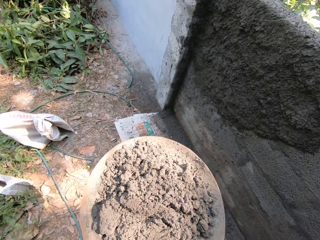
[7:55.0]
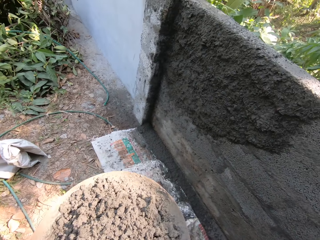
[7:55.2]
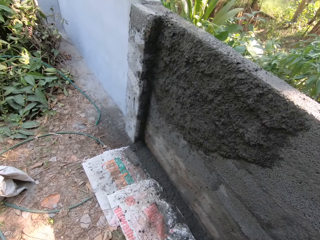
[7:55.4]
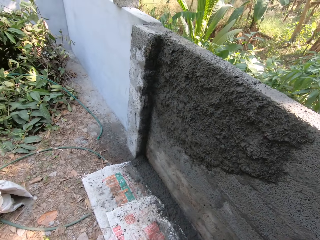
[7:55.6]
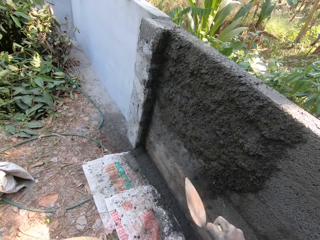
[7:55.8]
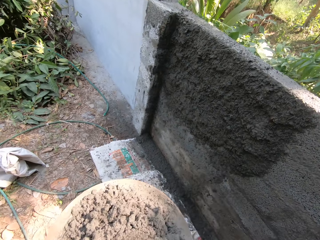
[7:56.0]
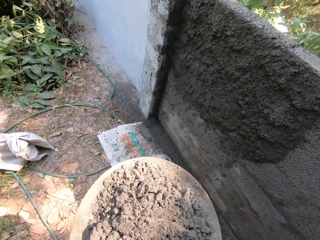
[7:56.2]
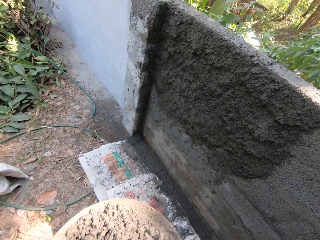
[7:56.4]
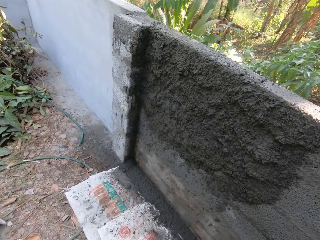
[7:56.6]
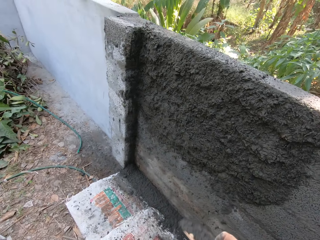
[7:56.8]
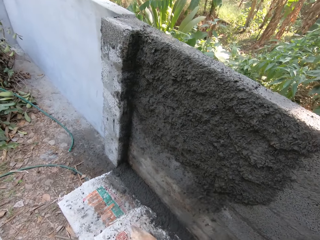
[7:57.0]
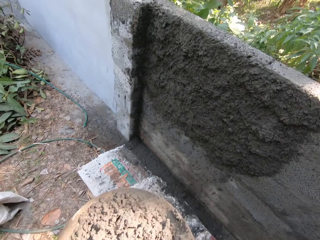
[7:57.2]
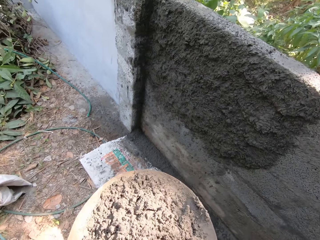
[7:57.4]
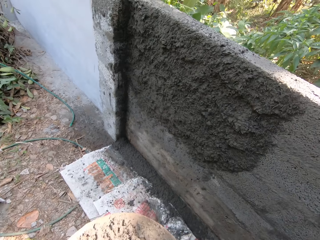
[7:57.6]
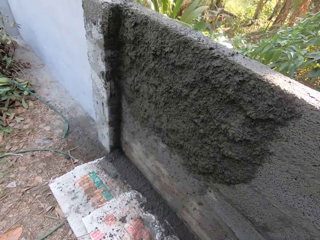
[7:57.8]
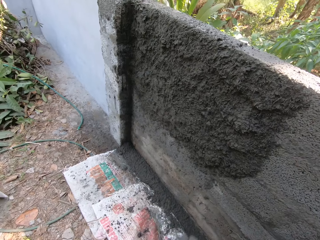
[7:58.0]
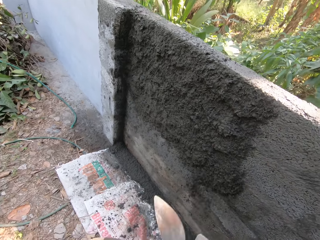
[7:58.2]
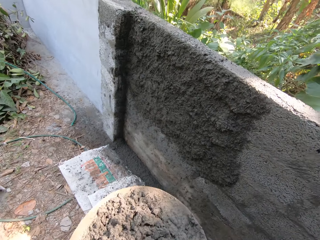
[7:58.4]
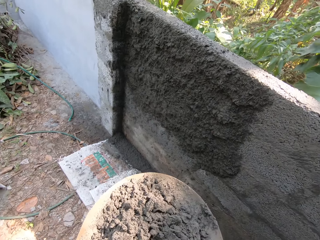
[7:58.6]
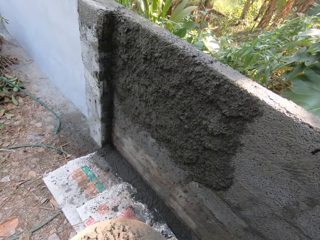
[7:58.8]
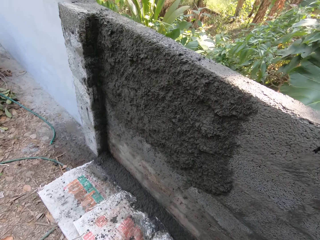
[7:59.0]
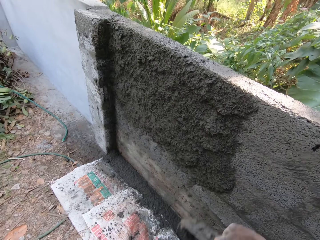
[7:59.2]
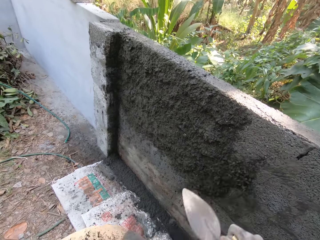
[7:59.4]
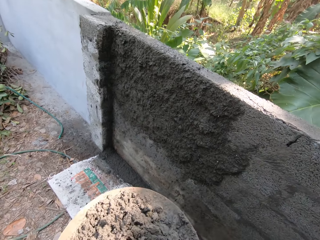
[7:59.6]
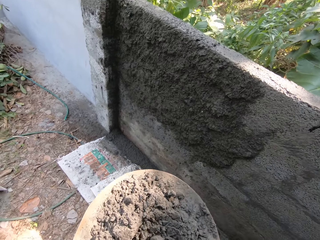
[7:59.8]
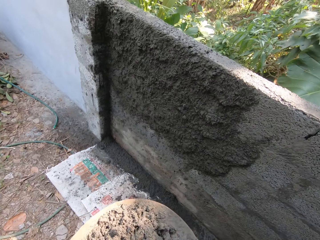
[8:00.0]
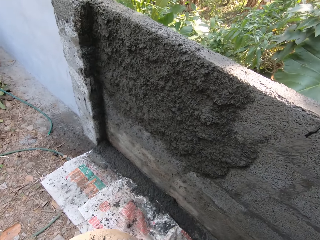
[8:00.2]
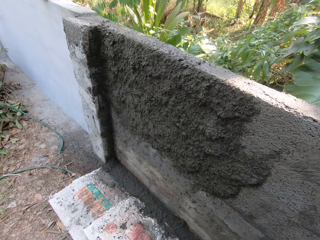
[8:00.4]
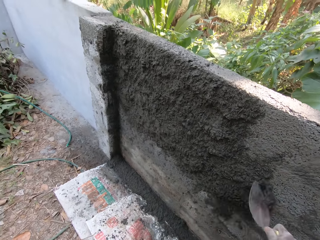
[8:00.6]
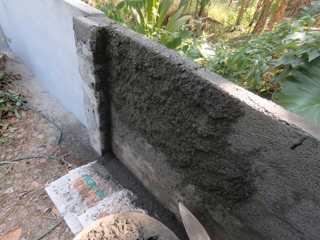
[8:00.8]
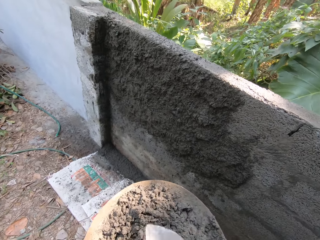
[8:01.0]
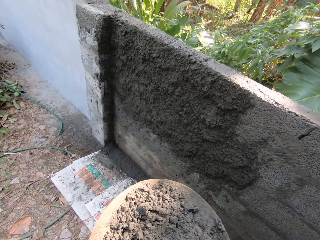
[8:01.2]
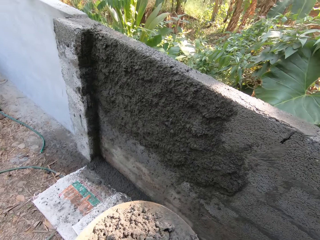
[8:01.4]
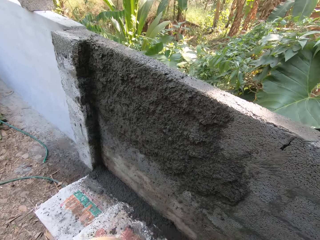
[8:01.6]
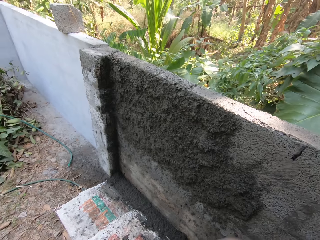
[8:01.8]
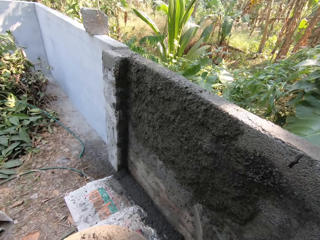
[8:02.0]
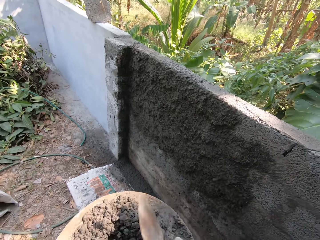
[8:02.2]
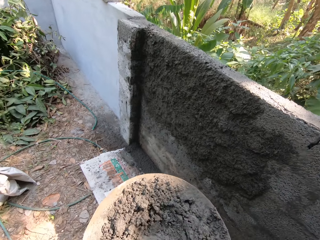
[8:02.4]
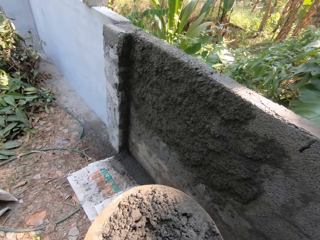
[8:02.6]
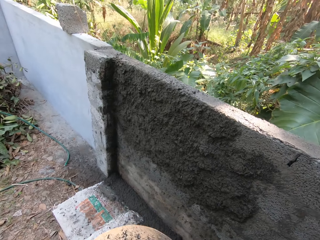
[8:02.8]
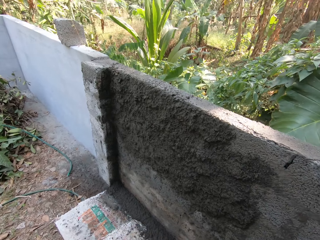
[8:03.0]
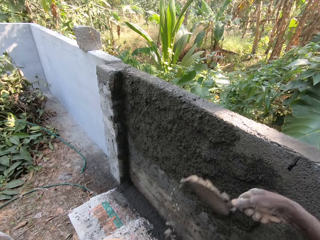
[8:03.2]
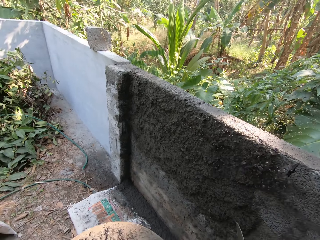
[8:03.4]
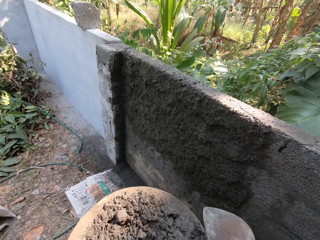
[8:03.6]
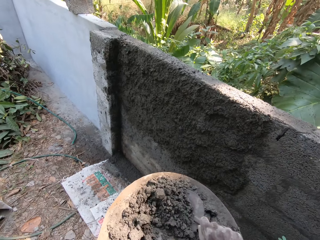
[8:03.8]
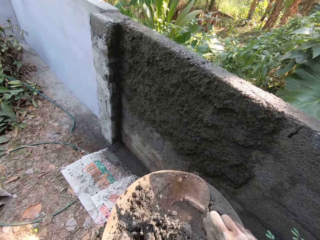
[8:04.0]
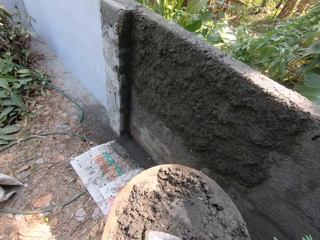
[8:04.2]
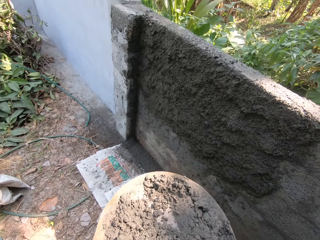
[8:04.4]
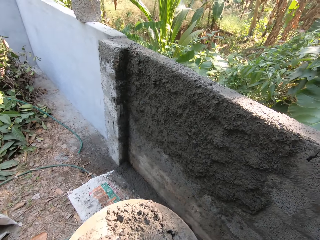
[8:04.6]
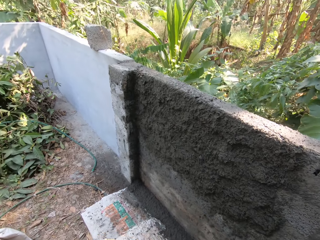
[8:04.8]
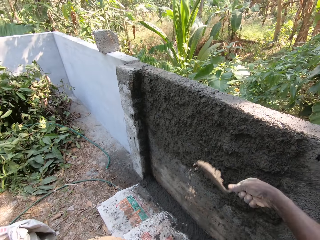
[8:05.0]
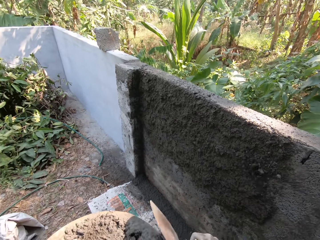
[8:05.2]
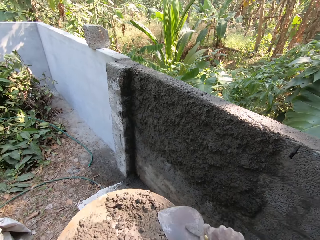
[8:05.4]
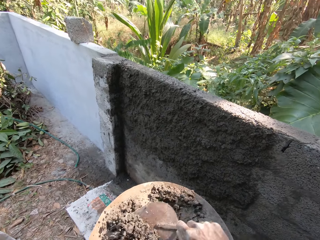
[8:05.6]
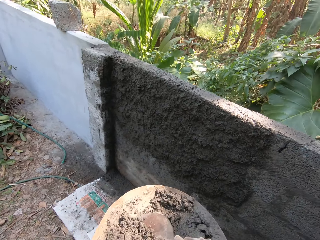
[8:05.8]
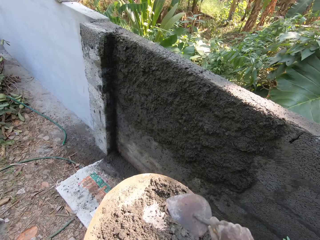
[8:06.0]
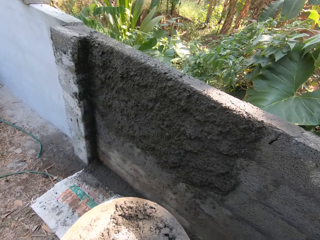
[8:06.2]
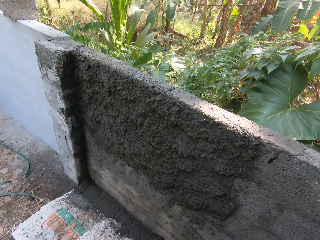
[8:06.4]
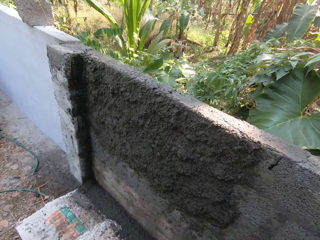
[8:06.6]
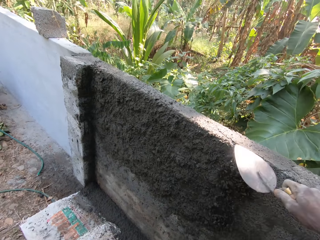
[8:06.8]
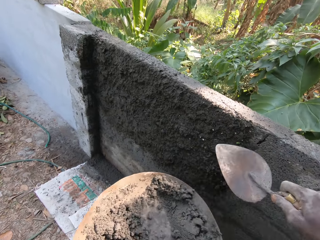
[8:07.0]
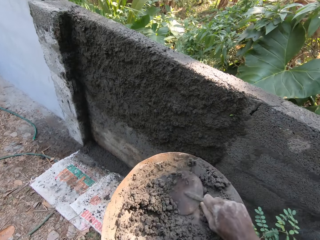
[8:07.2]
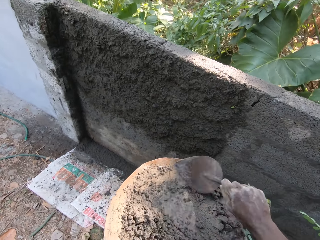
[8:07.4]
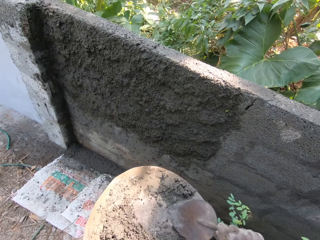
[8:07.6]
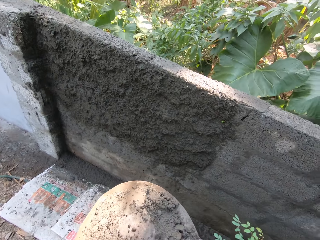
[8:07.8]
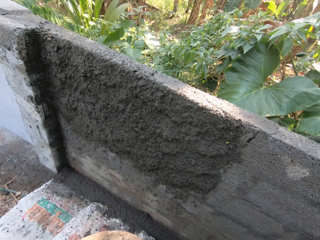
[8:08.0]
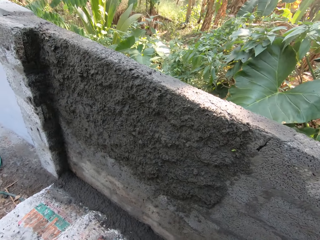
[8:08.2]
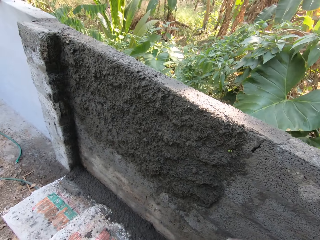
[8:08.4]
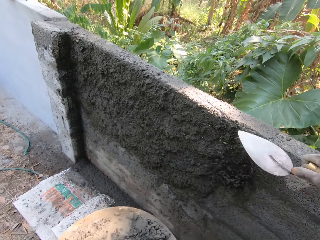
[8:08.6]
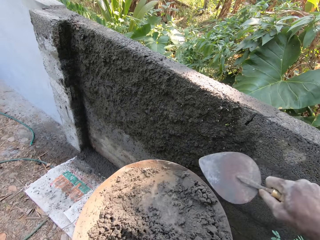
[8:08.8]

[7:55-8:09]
The camera wearer scoops the mortar from the head pan with the trowel in his right hand. He pours the mortar on the wall with the trowel in his right hand. He scoops the mortar from the head pan with the trowel in his right hand. He pours the mortar on the wall with the trowel in his right hand. He scoops the mortar from the head pan with the trowel in his right hand. He pours the mortar on the wall with the trowel in his right hand. He scoops the mortar from the head pan with the trowel in his right hand. He pours the mortar on the wall with the trowel in his right hand. He scoops the mortar from the head pan with the trowel in his right hand. He pours the mortar on the wall with the trowel in his right hand. He scoops the mortar from the head pan with the trowel in his right hand. He pours the mortar on the wall with the trowel in his right hand. He scoops the mortar from the head pan with the trowel in his right hand. He pours the mortar on the wall with the trowel in his right hand. He scoops the mortar from the head pan with the trowel in his right hand. He pours the mortar on the wall with the trowel in his right hand. He scoops the mortar from the head pan with the trowel in his right hand. He pours the mortar on the wall with the trowel in his right hand. He scoops the mortar from the head pan with the trowel in his right hand.

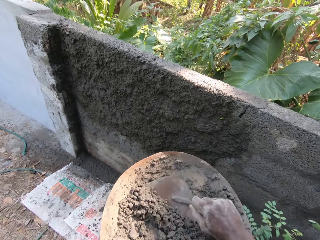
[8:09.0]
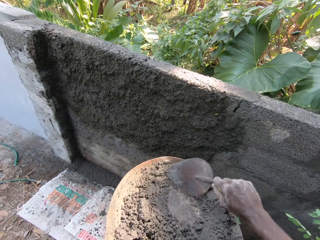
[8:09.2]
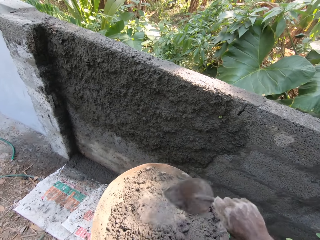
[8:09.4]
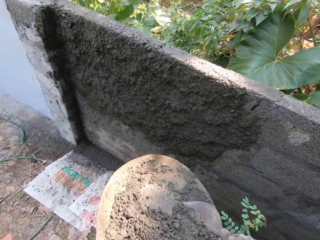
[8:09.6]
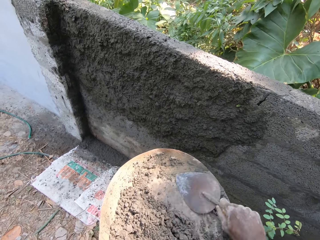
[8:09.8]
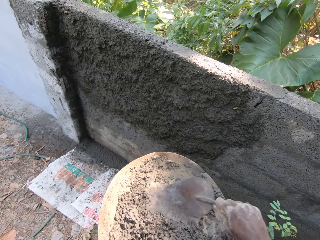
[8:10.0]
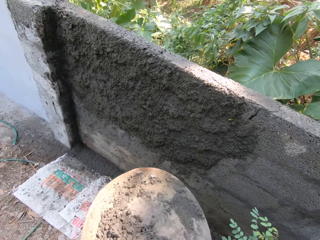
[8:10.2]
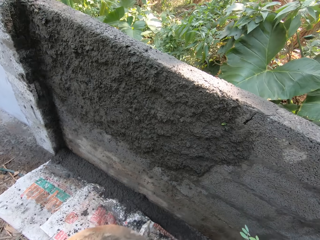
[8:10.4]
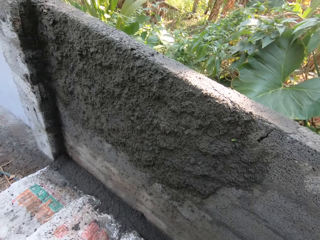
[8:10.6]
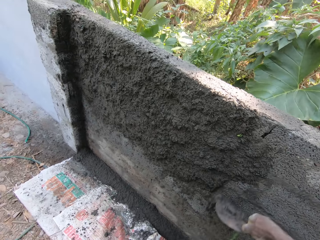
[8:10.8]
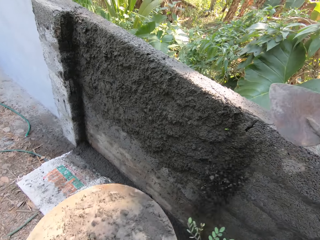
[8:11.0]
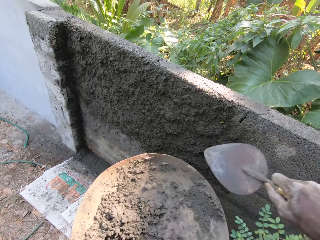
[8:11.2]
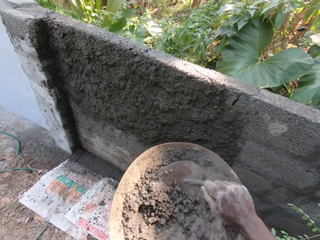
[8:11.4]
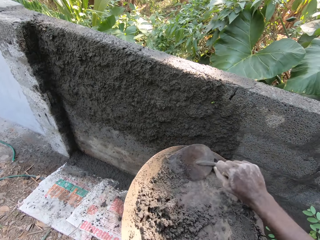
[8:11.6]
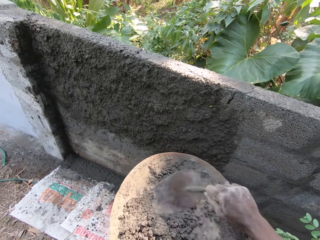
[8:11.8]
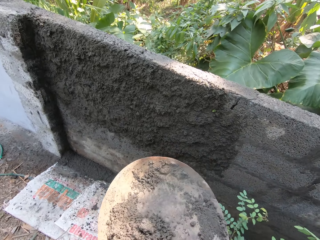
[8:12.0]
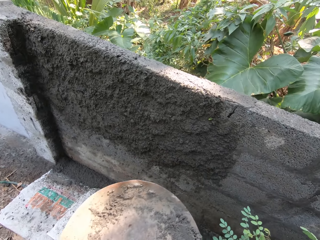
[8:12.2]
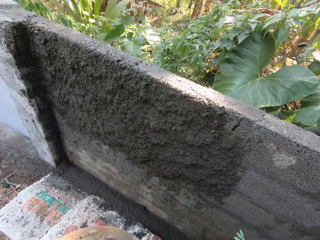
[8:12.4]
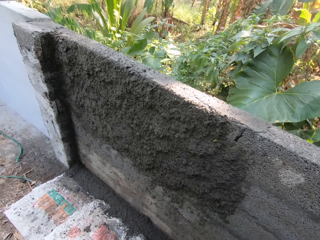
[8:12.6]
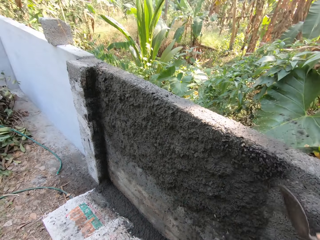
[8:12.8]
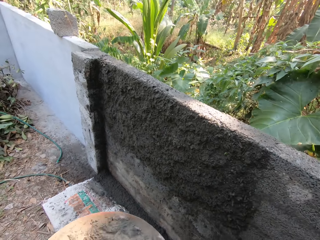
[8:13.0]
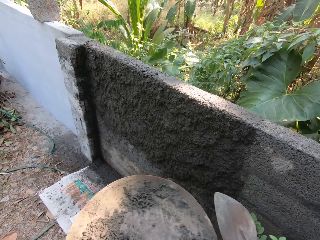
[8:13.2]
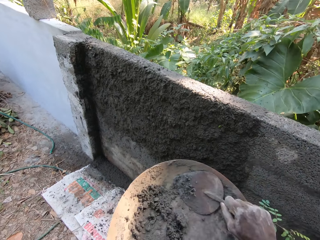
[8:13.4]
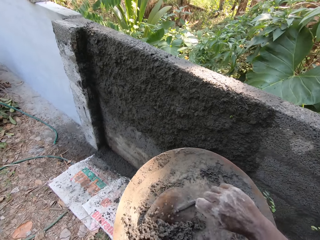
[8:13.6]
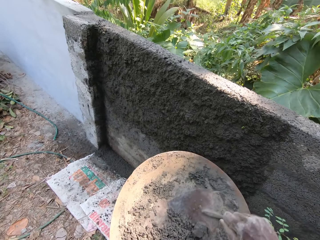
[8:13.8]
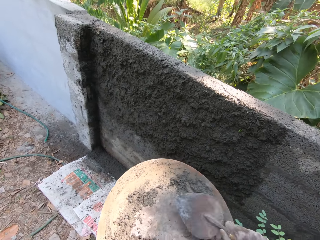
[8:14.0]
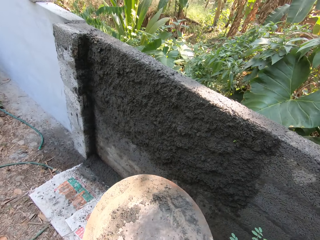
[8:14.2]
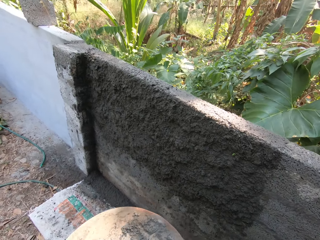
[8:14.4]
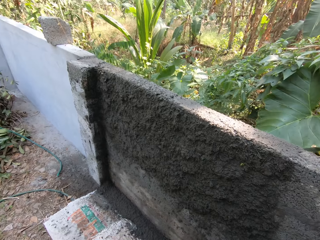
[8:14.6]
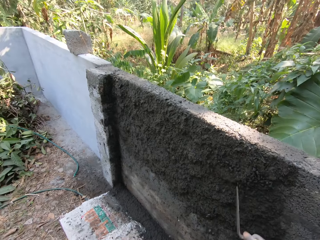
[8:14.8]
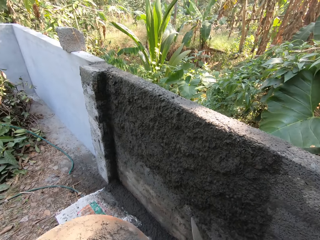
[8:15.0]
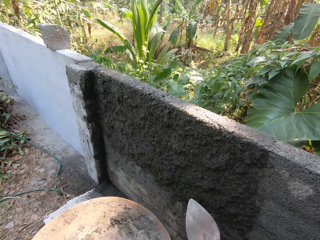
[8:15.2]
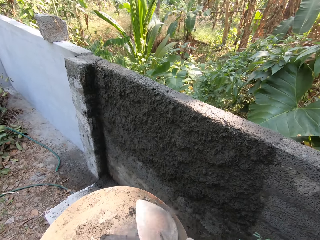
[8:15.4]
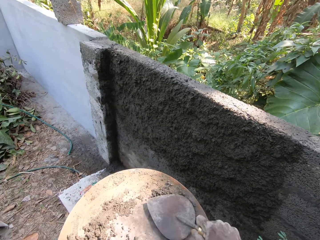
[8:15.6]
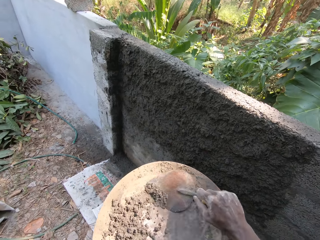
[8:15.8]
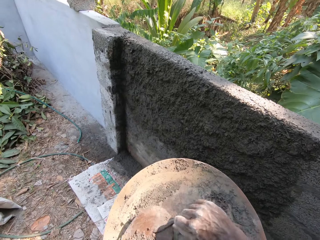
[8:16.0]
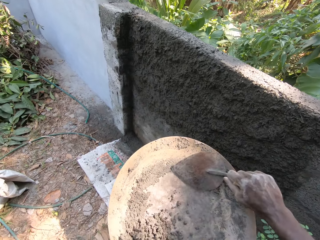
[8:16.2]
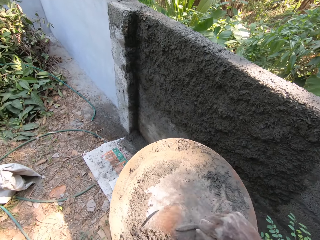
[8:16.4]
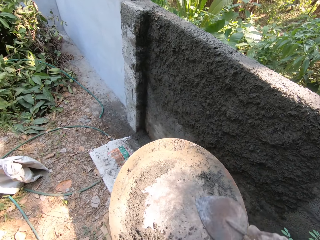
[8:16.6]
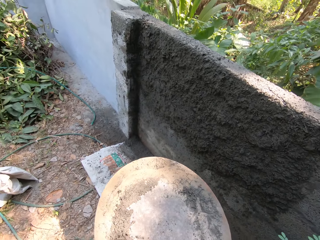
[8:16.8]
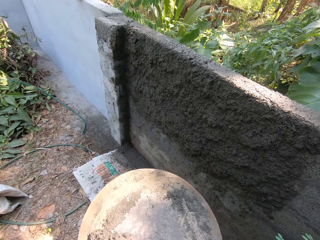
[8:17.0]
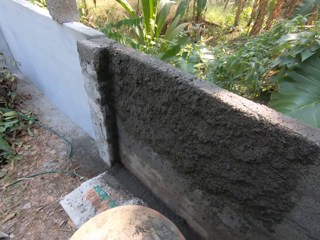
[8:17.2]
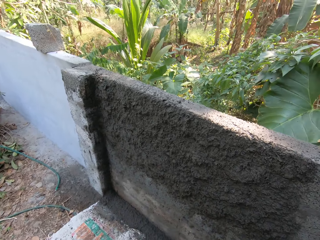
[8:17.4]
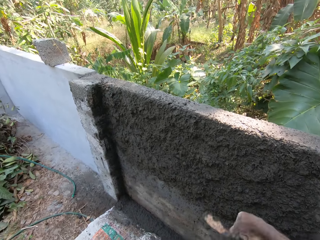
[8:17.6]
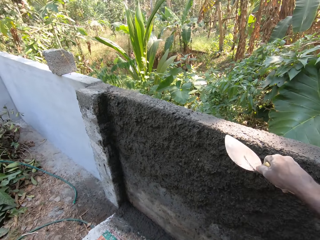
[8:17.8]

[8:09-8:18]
The camera wearer pours the mortar on the wall with the trowel in his right hand. He scoops the mortar from the head pan with the trowel in his right hand. He pours the mortar on the wall with the trowel in his right hand. He scoops the mortar from the head pan with the trowel in his right hand. He pours the mortar on the wall with the trowel in his right hand. He scoops the mortar from the head pan with the trowel in his right hand. He pours the mortar on the wall with the trowel in his right hand. He scoops the mortar from the head pan with the trowel in his right hand.
